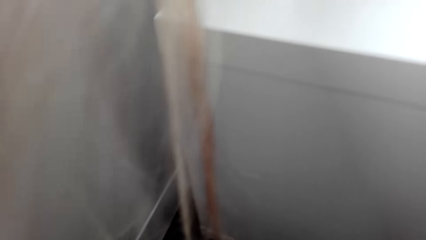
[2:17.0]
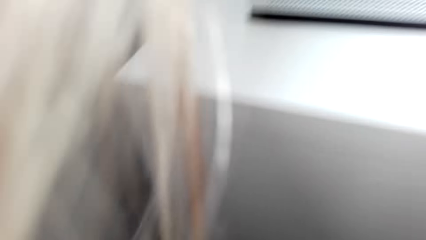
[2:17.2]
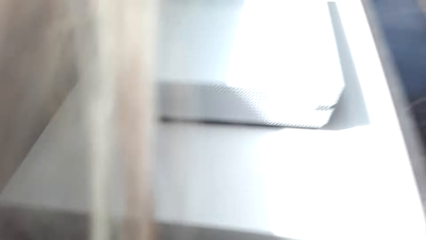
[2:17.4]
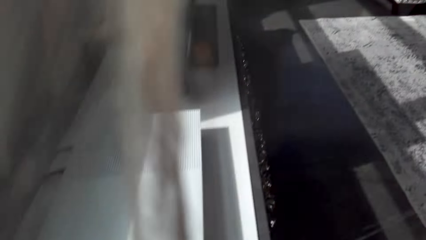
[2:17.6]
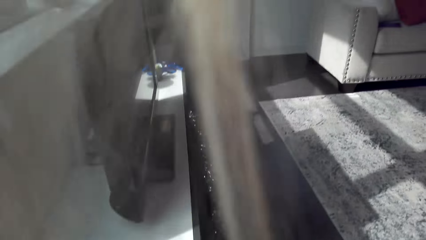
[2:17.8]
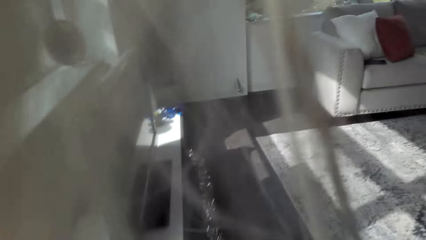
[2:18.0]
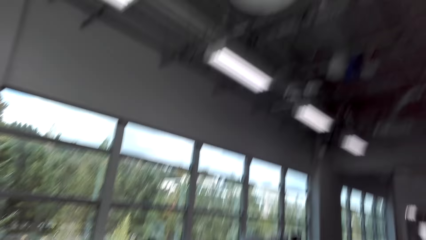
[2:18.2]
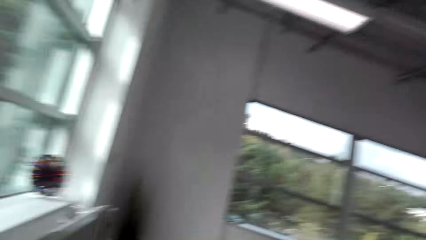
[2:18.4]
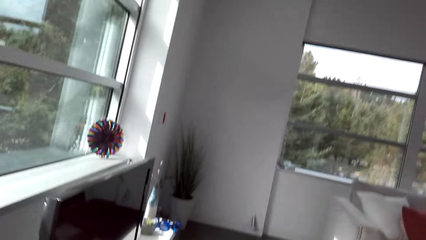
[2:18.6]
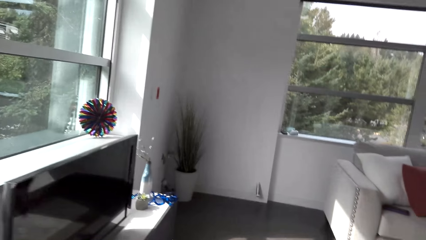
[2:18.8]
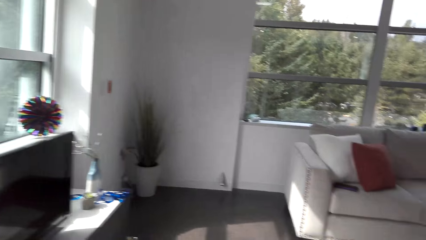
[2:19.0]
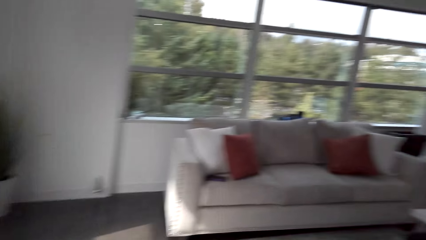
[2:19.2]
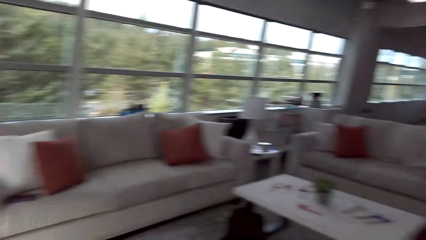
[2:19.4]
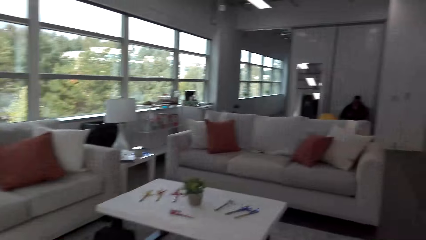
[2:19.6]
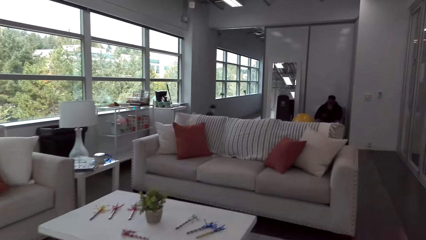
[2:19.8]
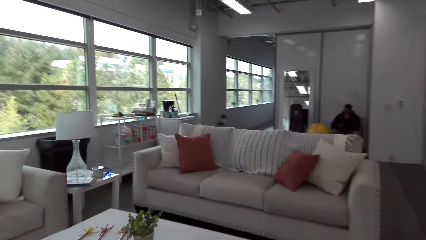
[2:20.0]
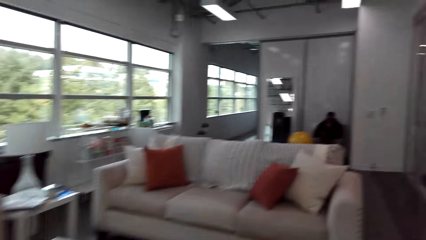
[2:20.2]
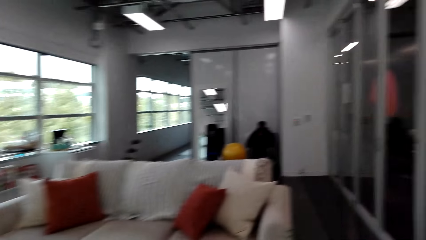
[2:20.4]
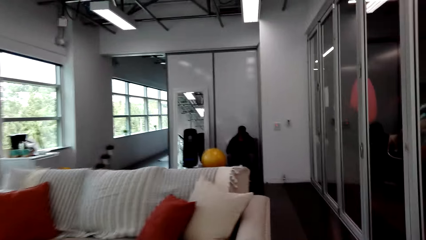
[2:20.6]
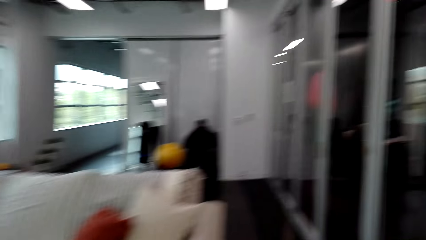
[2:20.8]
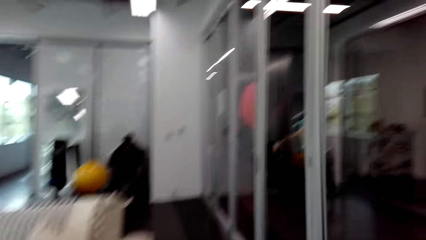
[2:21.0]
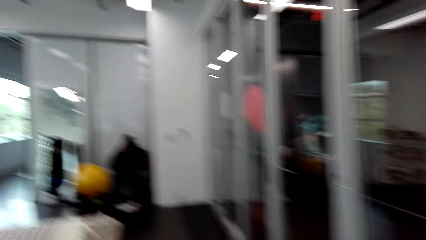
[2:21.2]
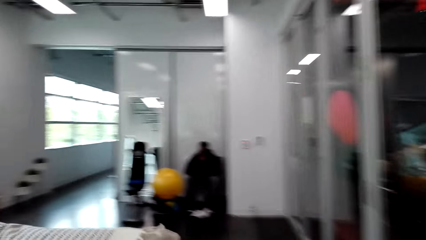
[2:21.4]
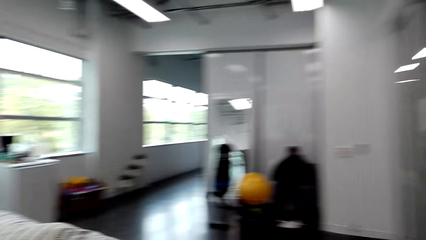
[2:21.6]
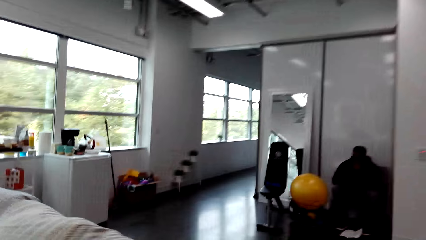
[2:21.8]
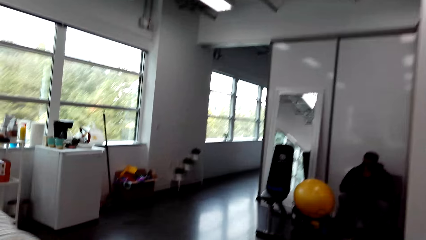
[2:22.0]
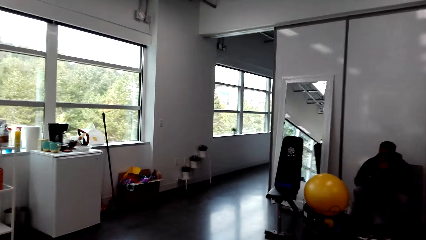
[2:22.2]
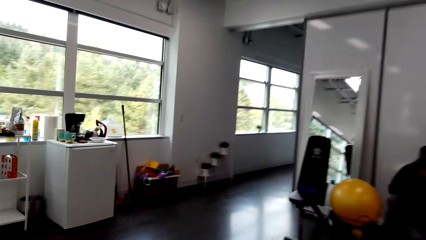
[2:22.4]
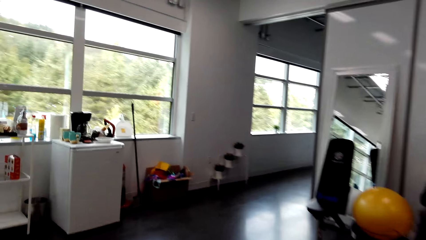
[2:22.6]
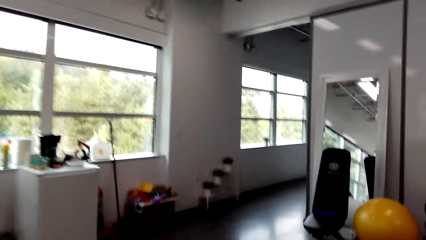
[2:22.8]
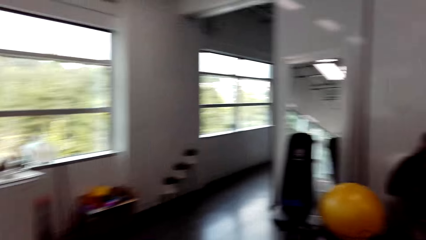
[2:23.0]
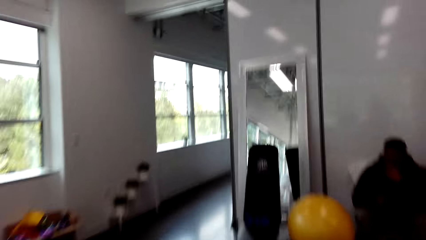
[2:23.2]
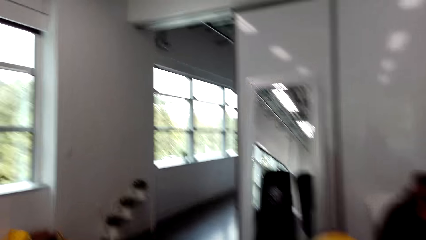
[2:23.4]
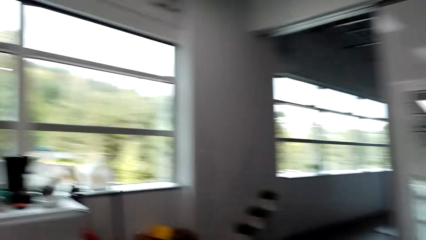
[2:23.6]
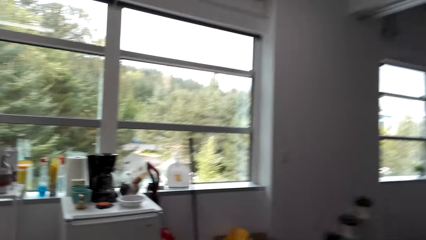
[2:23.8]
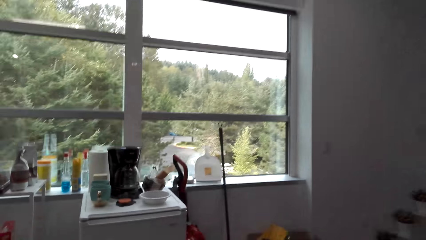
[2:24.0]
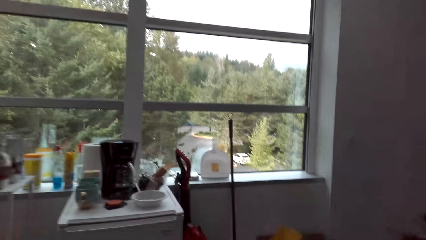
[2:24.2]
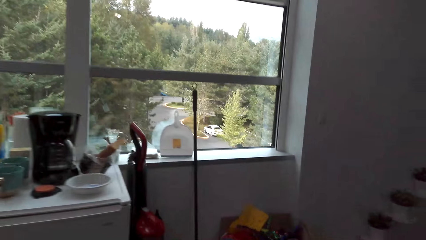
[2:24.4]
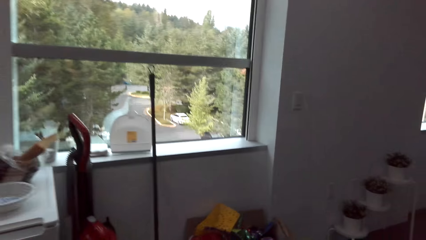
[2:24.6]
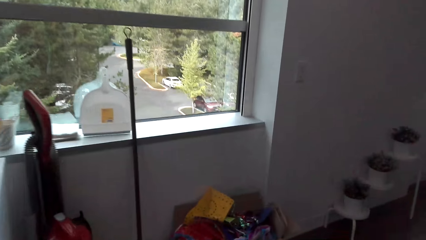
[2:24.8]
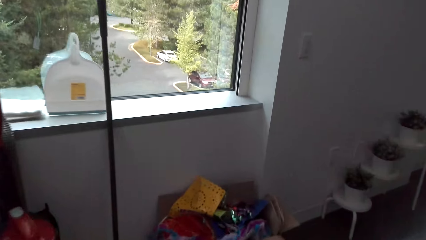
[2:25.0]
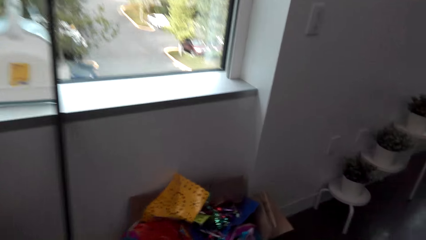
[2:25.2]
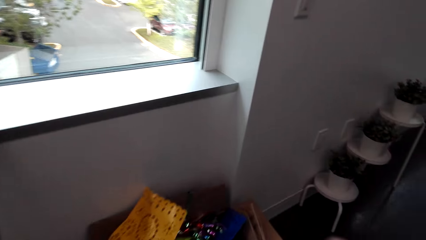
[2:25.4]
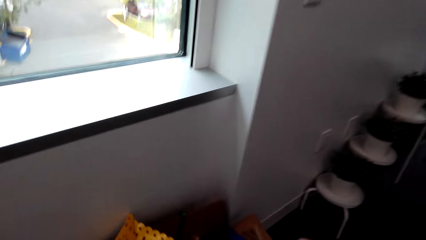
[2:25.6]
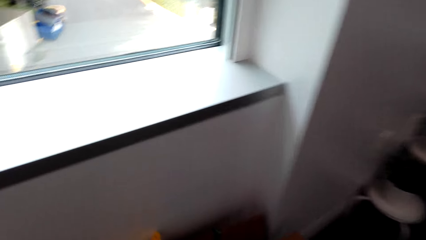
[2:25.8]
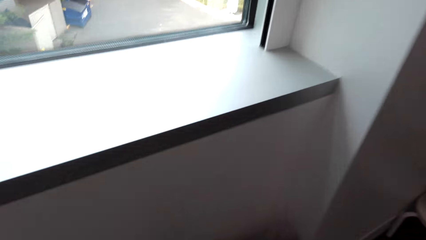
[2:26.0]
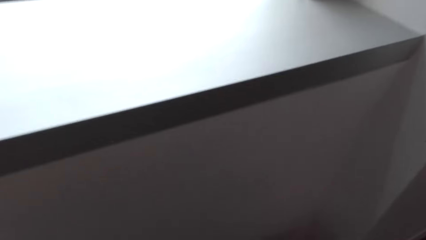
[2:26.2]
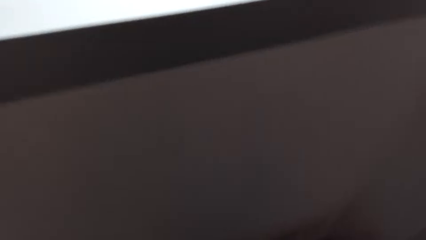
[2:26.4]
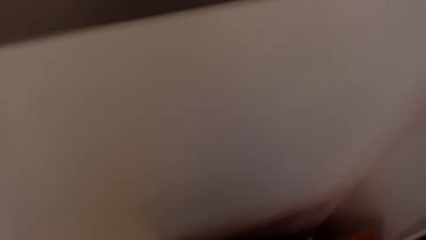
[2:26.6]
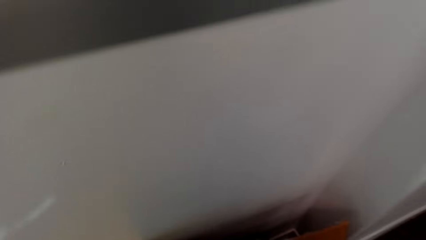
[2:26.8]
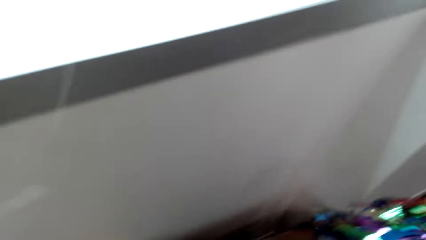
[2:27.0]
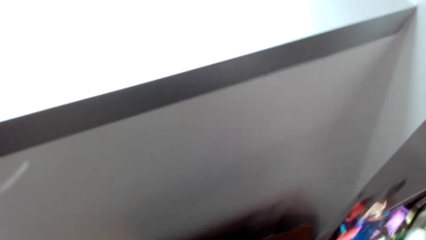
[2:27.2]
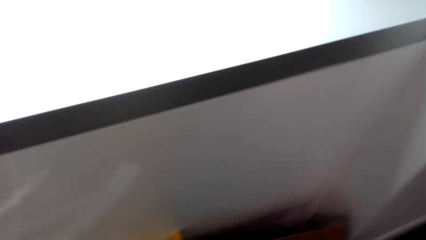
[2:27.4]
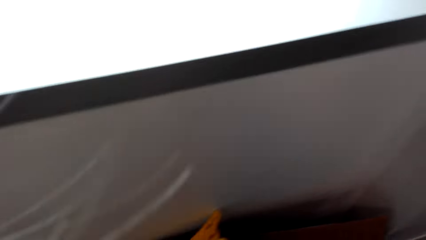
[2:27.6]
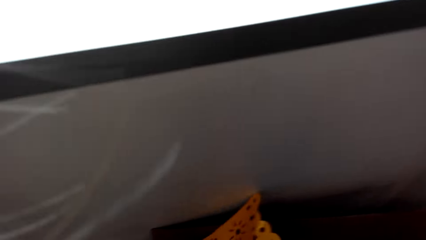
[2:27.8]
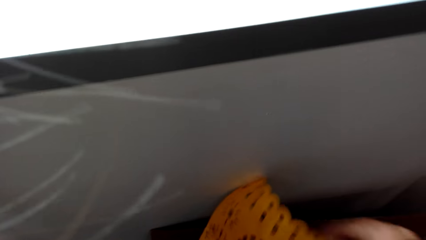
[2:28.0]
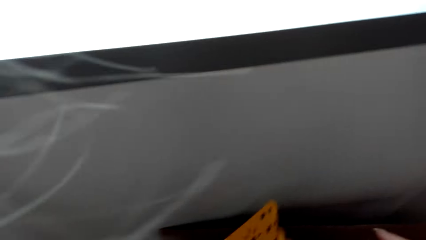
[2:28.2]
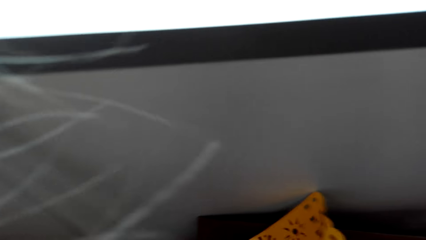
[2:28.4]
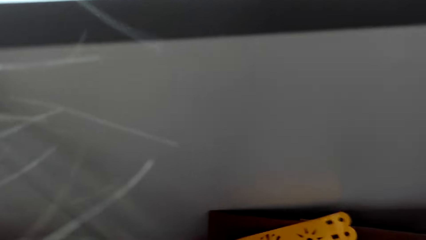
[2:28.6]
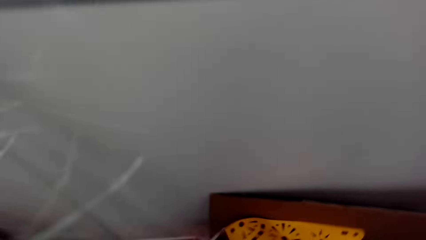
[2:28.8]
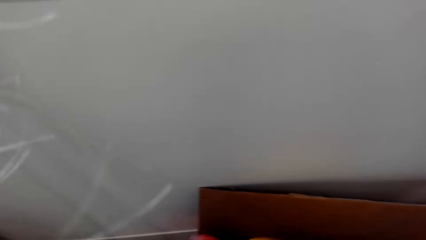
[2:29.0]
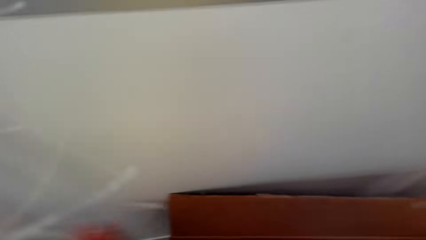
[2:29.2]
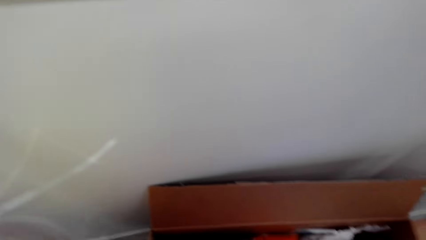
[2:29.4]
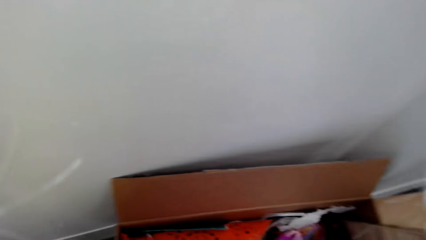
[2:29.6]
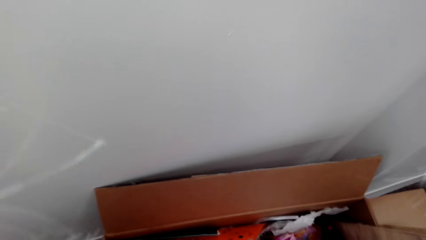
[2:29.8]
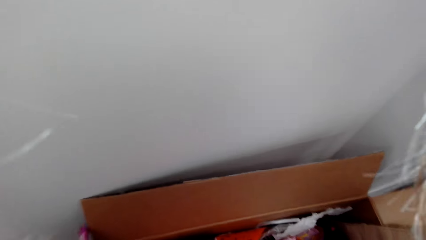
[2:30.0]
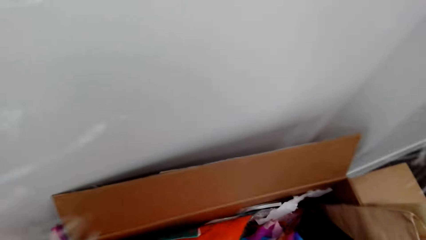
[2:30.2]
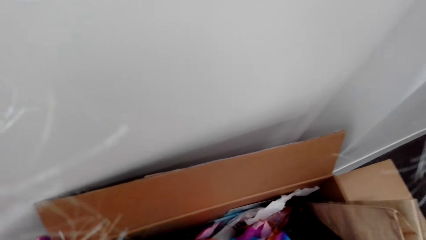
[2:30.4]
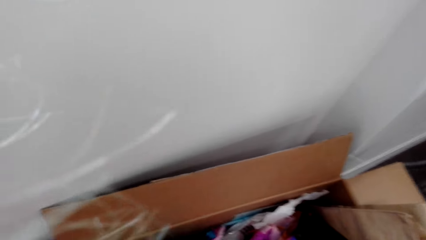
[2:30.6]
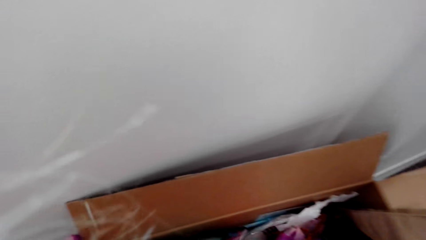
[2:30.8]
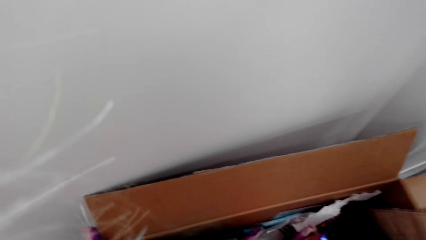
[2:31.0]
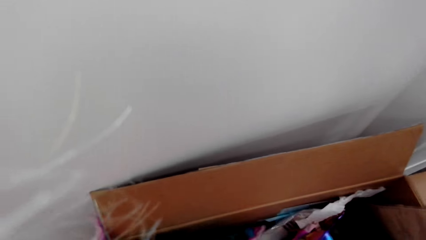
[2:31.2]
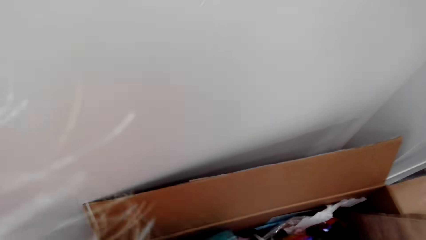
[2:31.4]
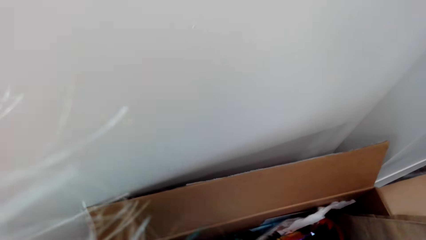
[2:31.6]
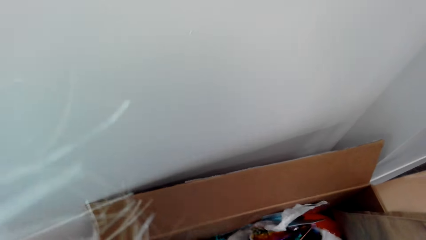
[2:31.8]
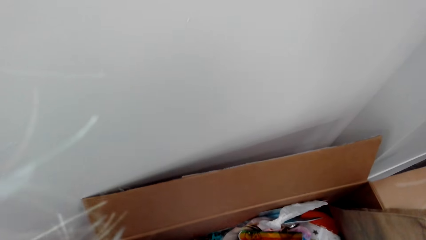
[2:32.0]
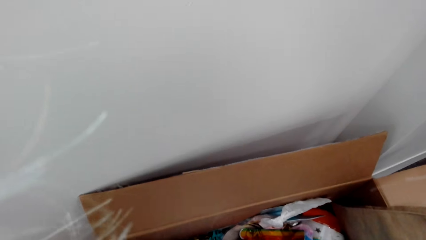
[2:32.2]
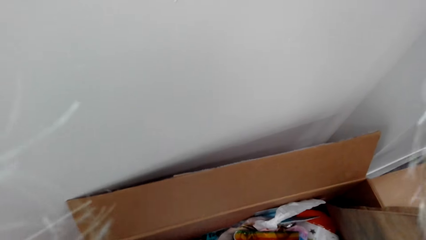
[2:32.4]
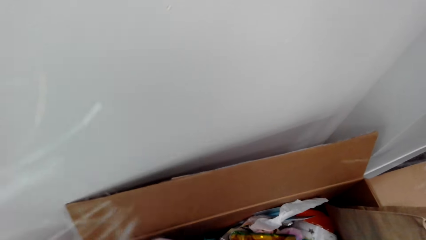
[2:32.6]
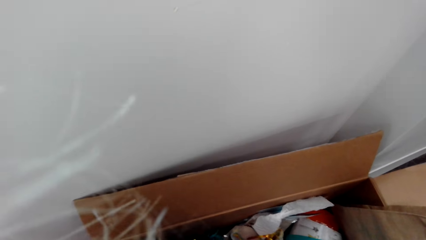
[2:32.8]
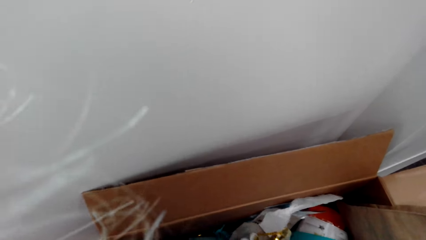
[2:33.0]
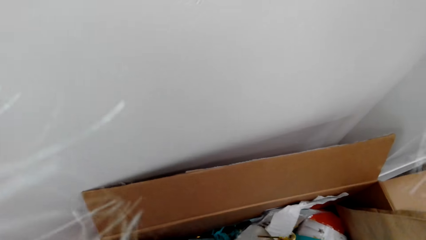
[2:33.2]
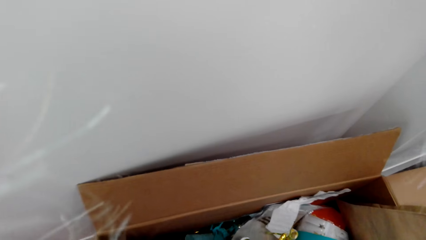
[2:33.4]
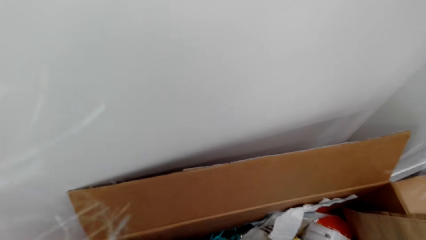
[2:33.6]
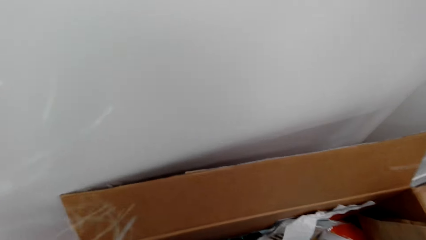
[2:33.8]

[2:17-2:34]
The camera wearer walks around the room. They pick up the glitter sheet from the box.
